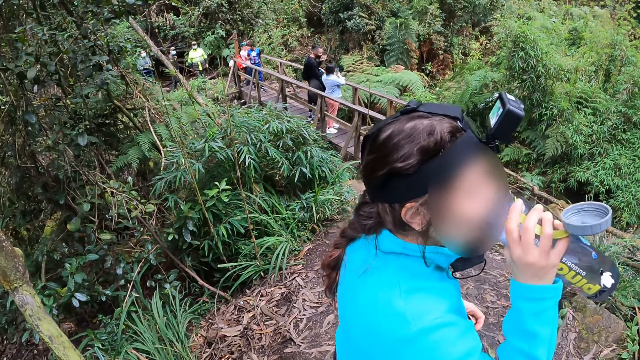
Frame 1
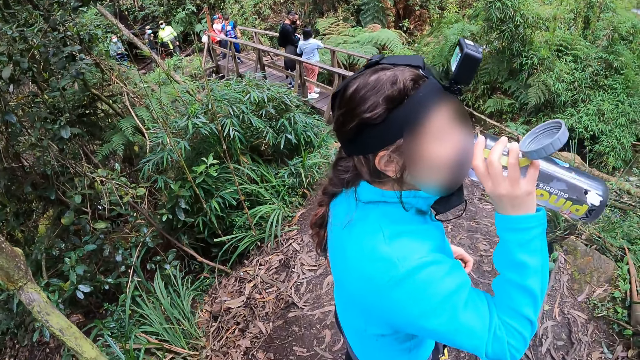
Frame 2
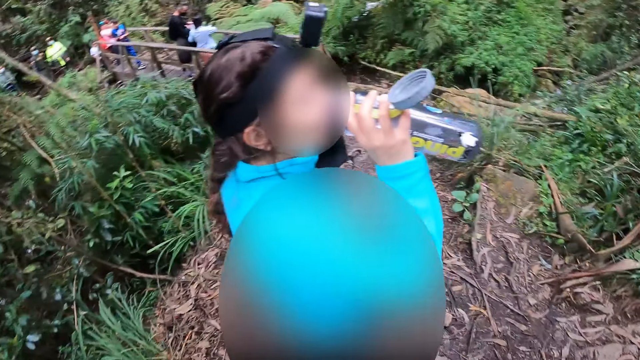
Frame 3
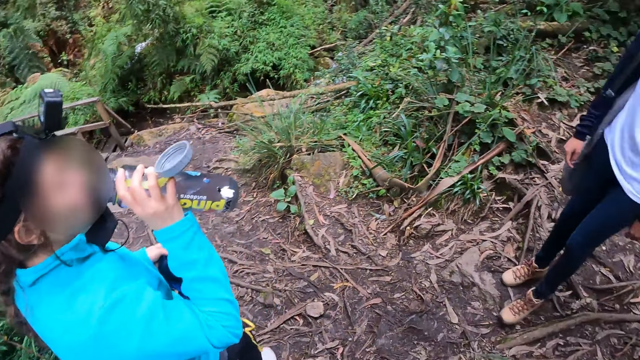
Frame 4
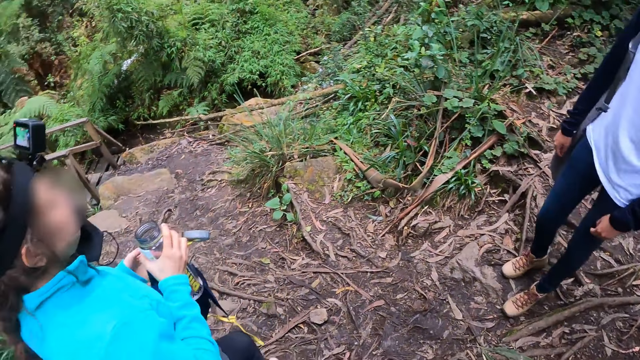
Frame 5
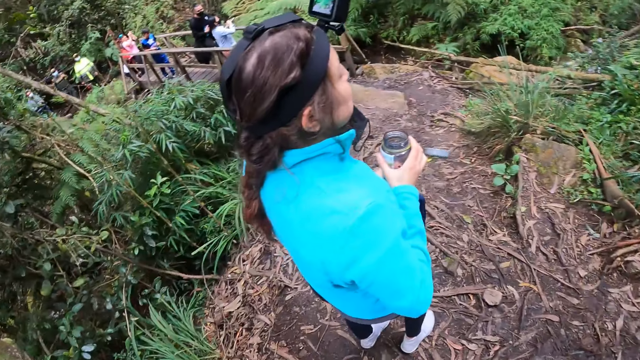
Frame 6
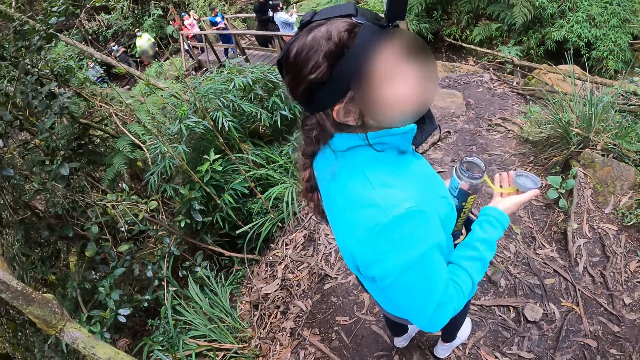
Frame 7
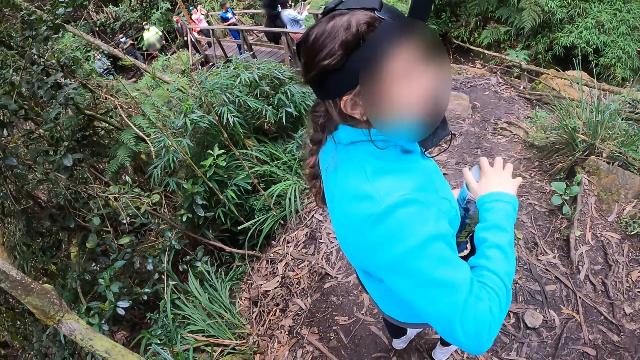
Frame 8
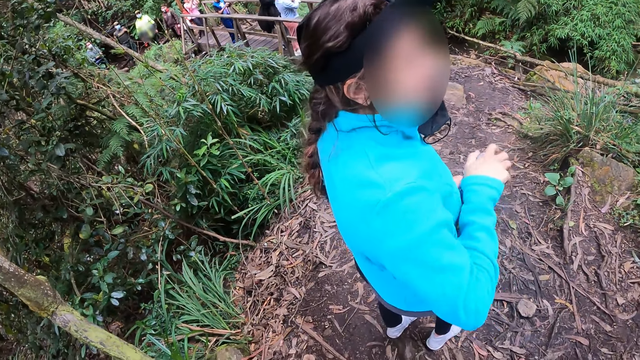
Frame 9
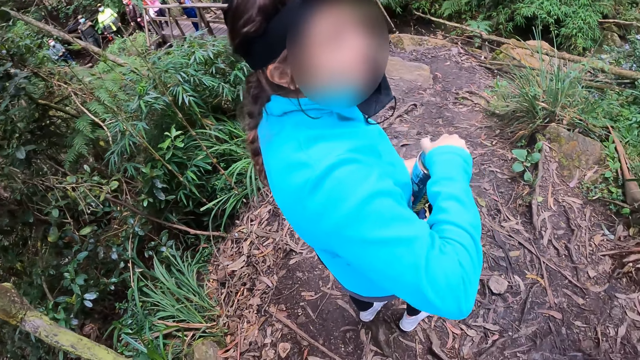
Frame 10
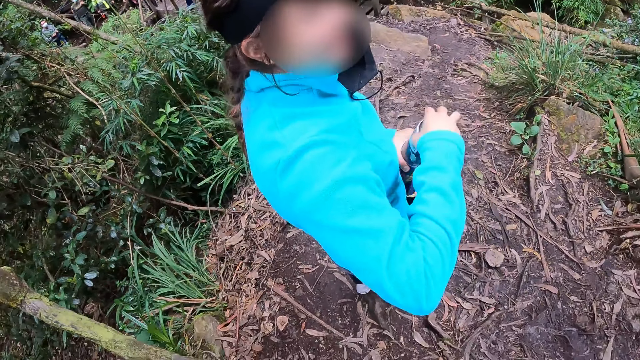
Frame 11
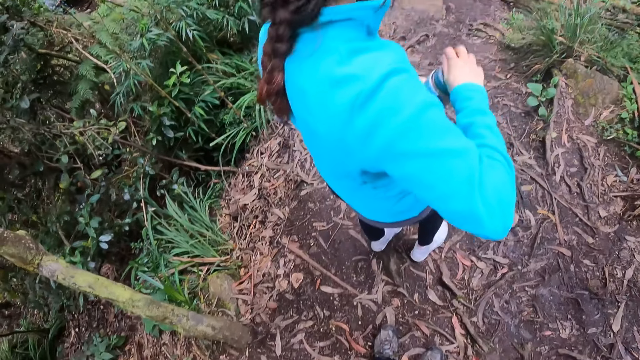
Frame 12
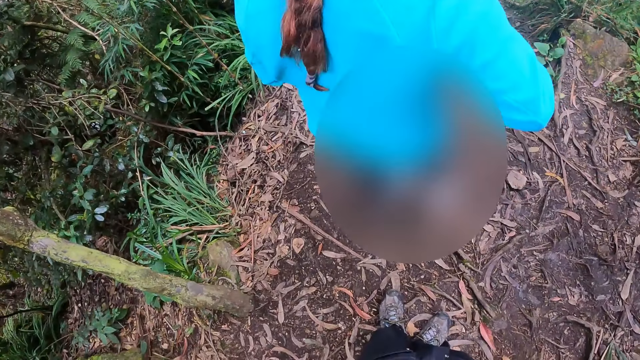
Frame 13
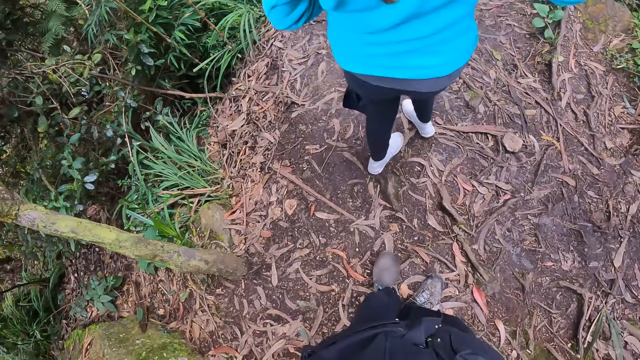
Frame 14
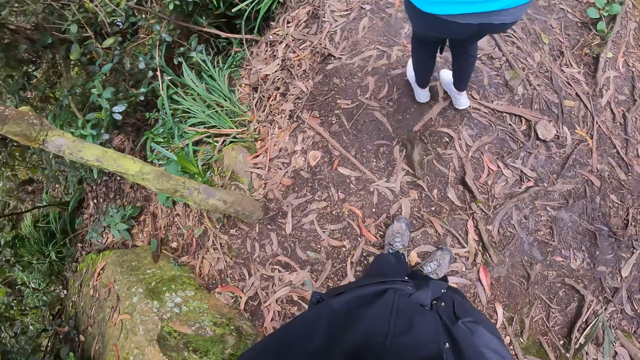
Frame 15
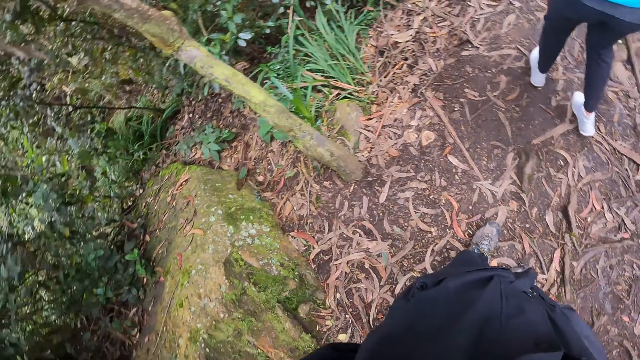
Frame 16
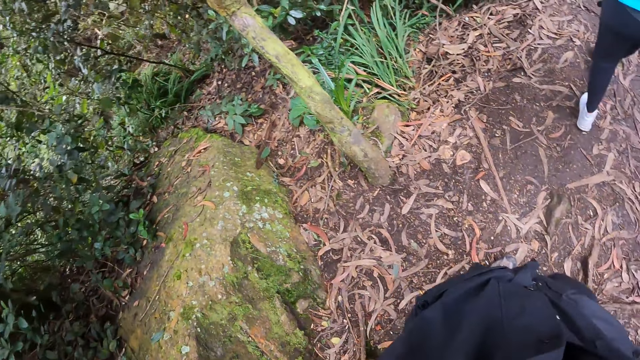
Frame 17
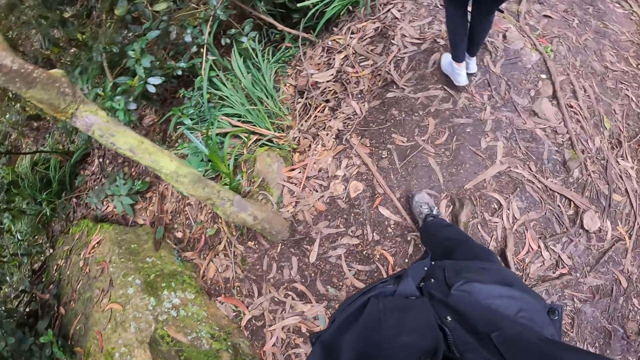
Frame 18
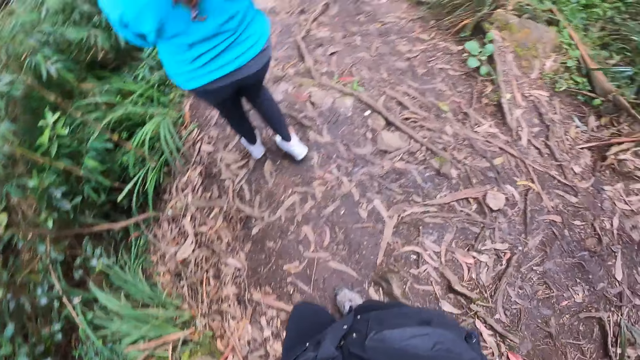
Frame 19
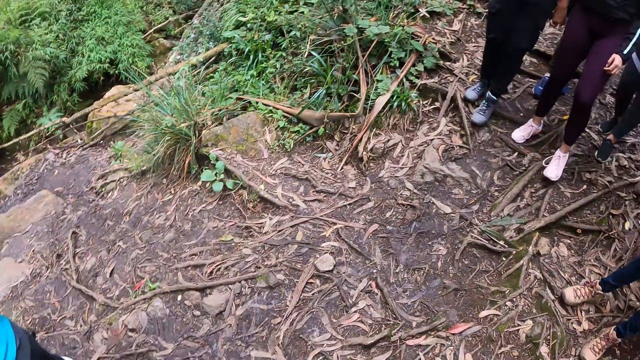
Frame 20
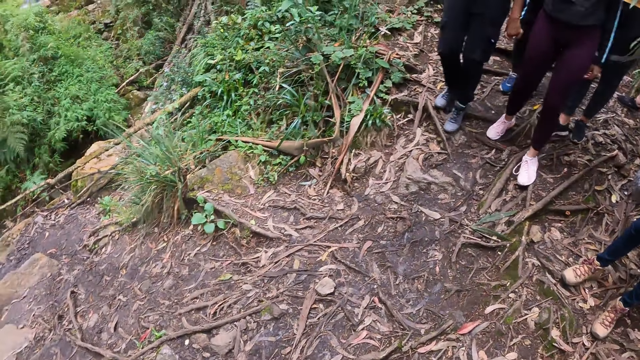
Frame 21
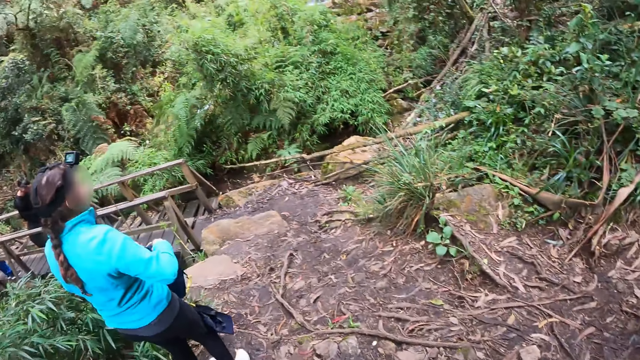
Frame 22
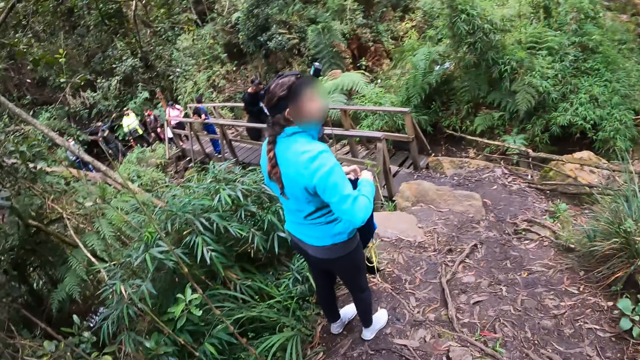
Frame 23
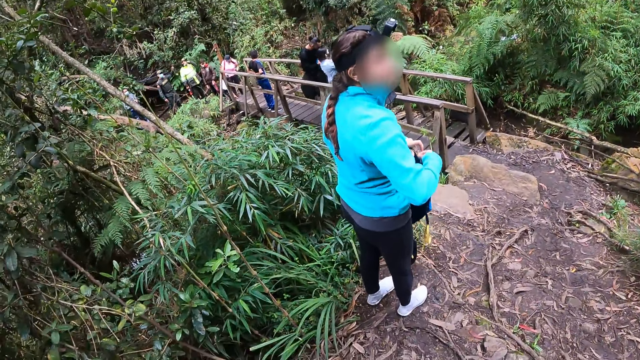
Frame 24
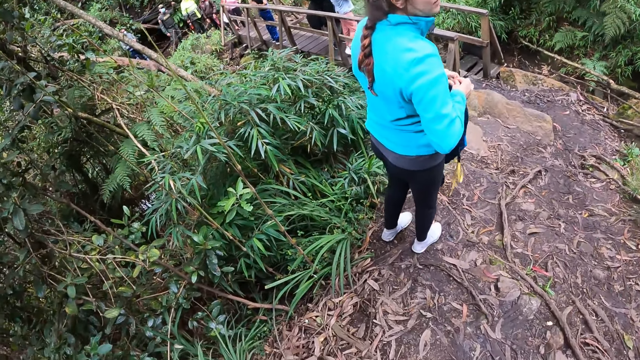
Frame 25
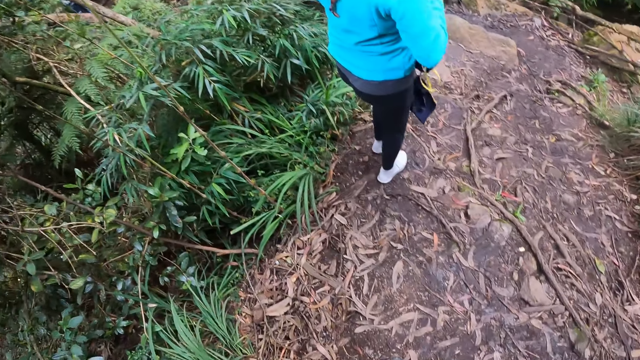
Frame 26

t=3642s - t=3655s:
The woman drinks water from a bottle with her right hand. The woman converses with the camera wearer. The woman closes the bottle with her right hand. The camera wearer looks around the forest. They walk around the forest. They look at the team.

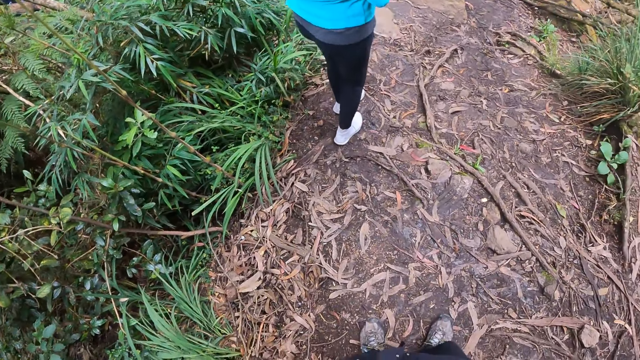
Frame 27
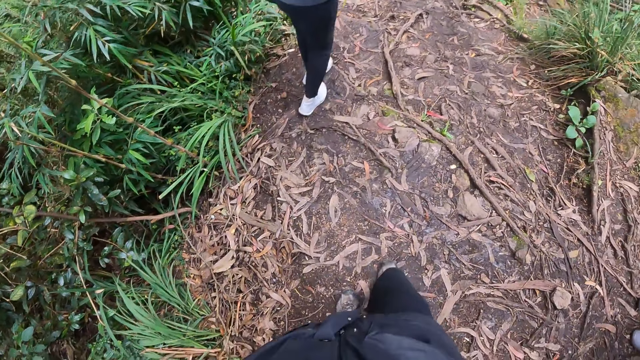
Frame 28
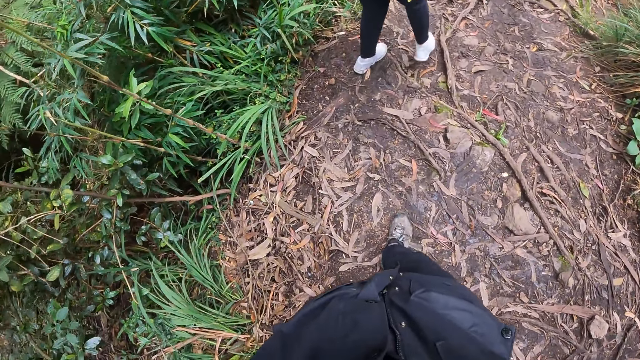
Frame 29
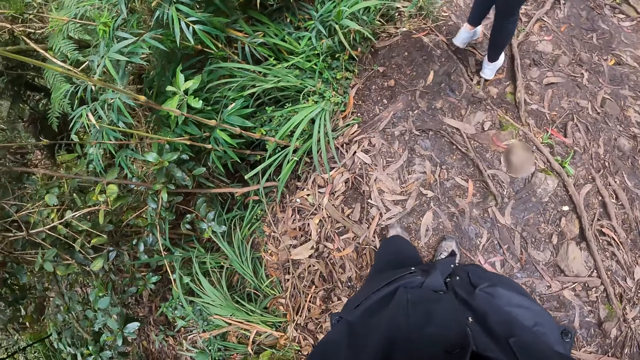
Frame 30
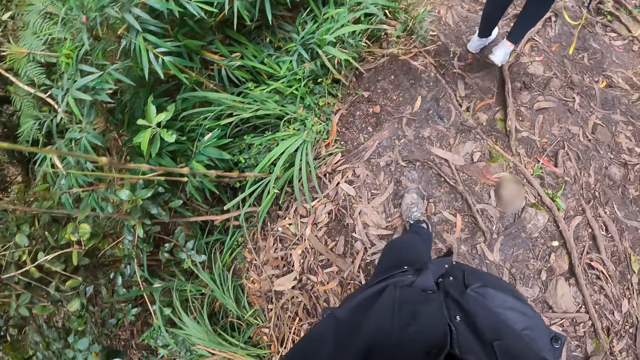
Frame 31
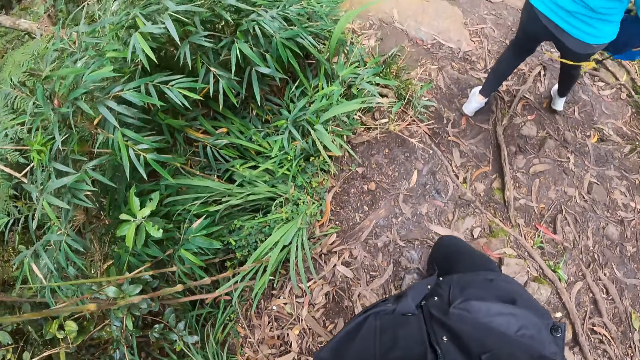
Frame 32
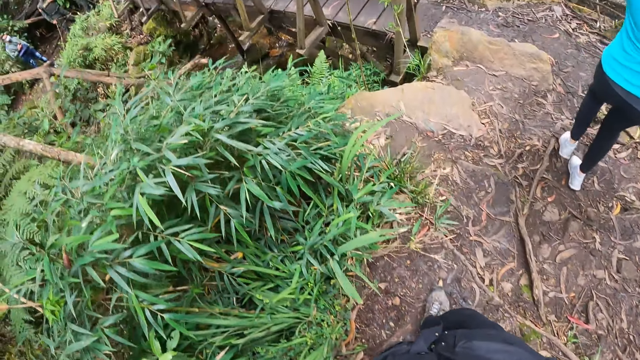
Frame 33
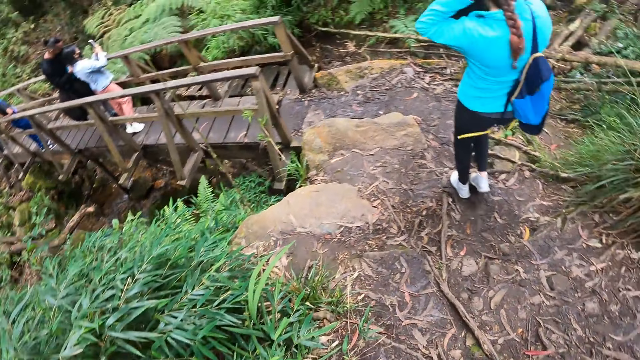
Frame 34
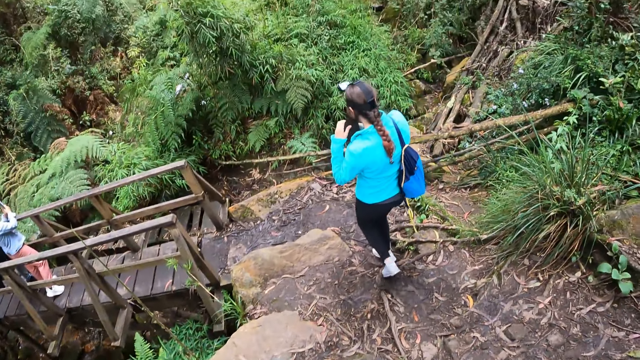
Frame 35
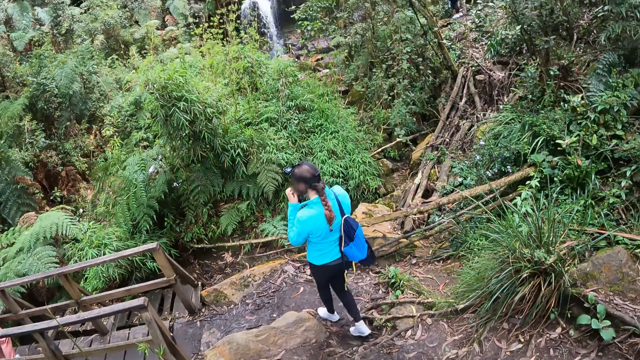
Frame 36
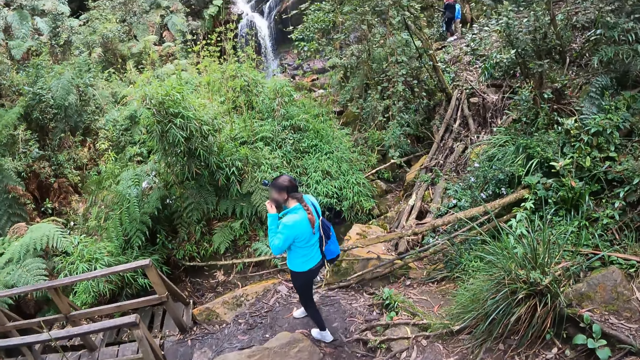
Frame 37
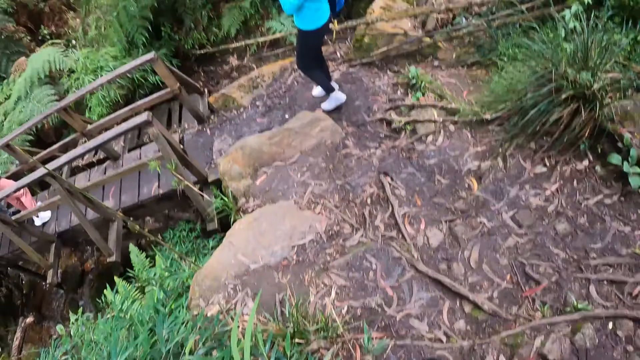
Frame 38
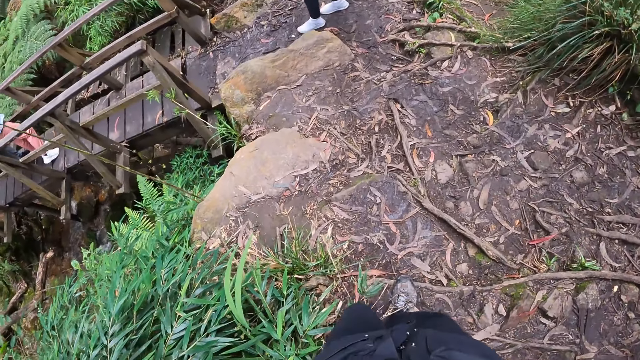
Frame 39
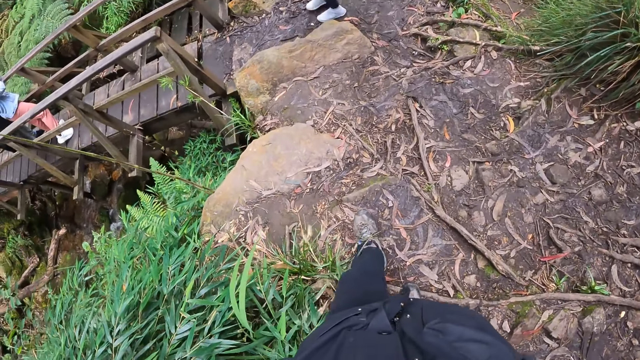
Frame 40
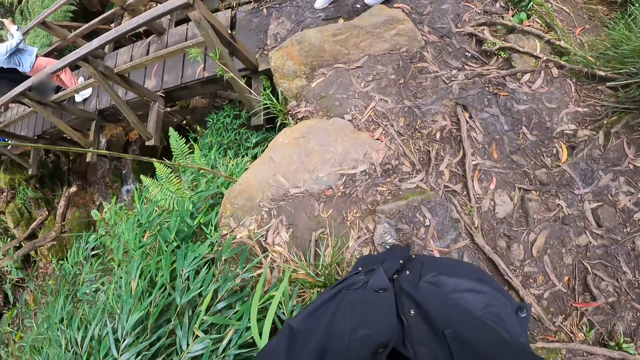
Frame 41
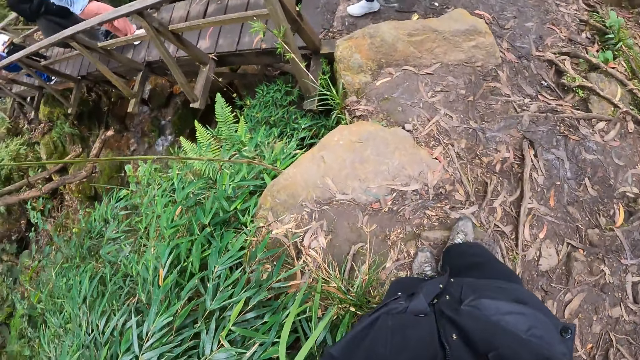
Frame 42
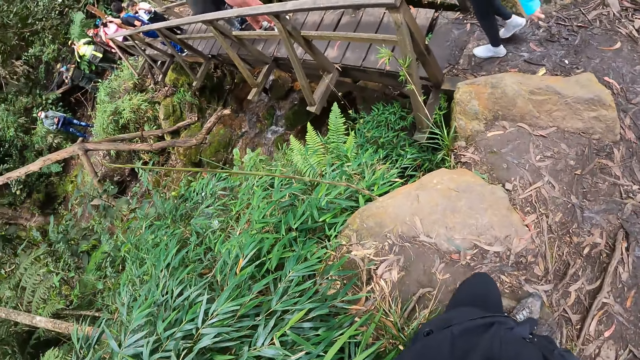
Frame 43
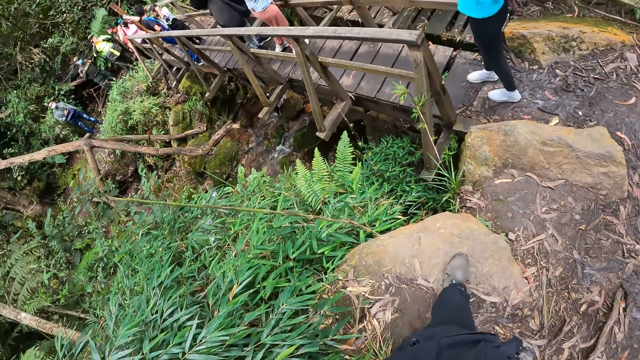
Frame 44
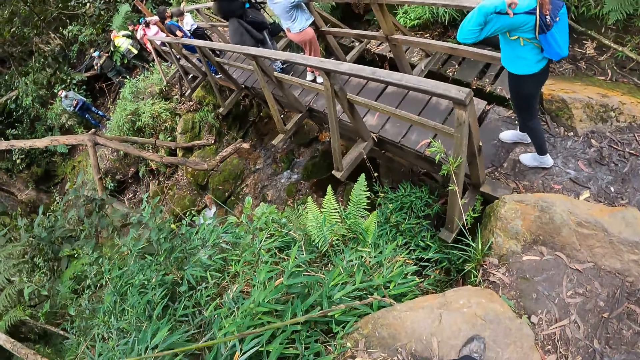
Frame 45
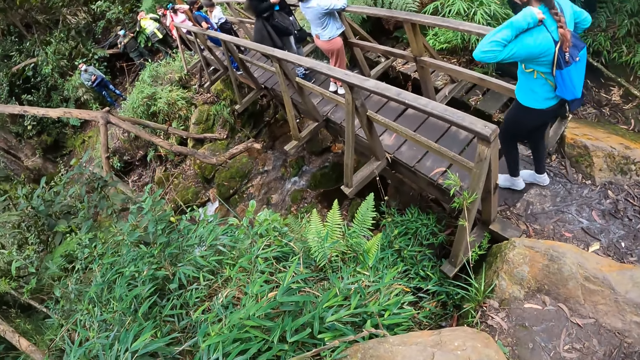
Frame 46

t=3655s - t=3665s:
The camera wearer walks around the forest. They look at the waterfall.
